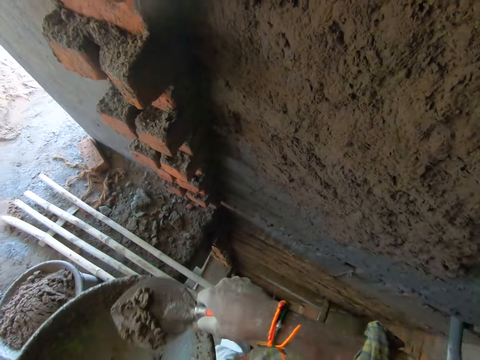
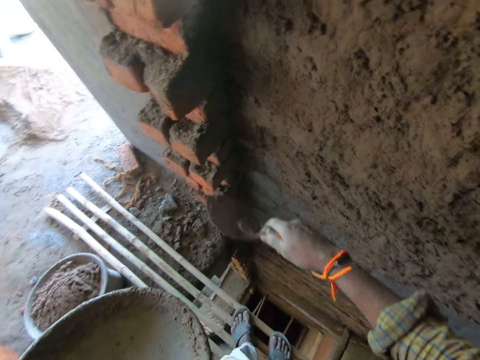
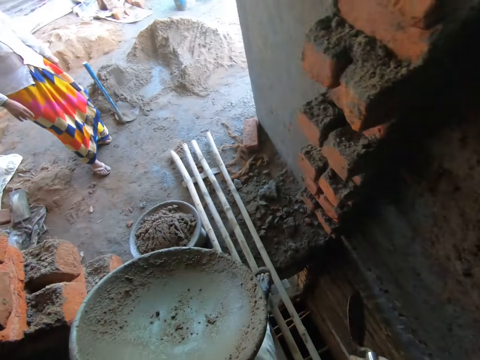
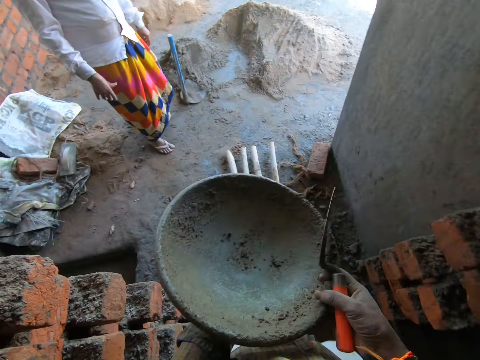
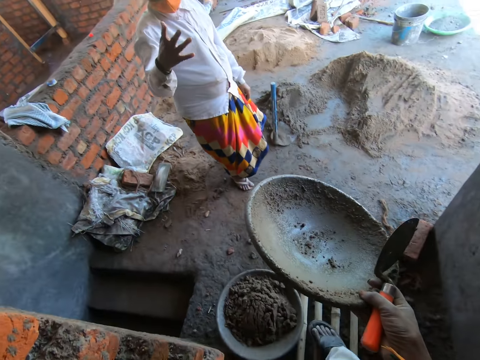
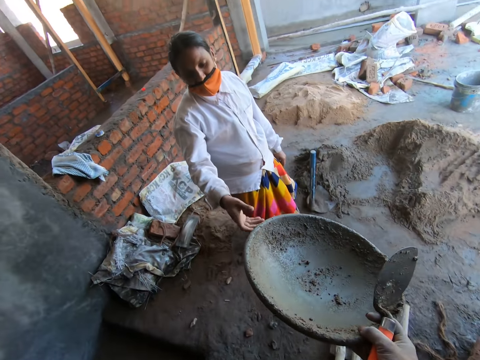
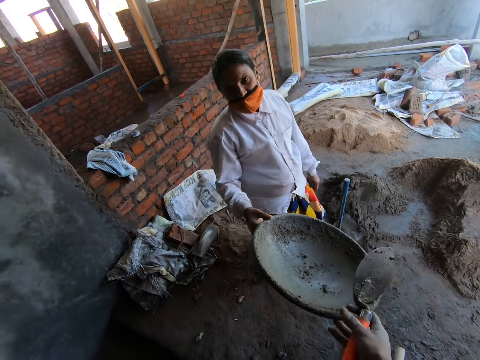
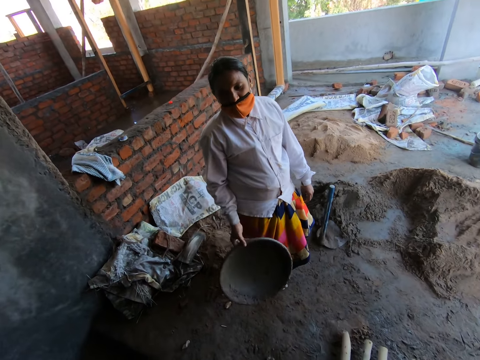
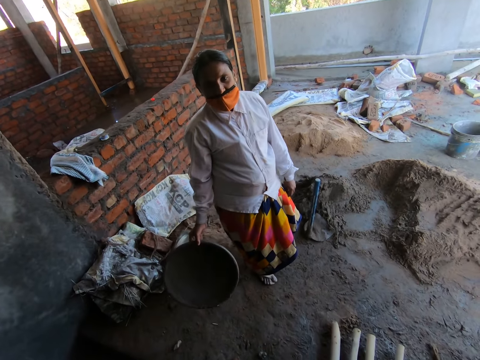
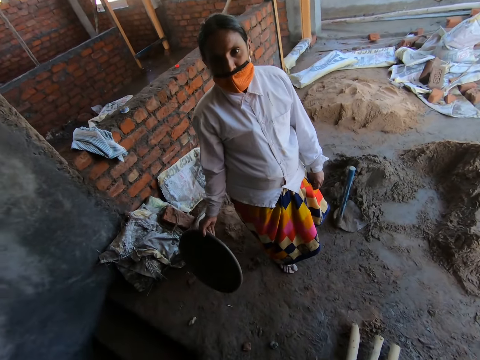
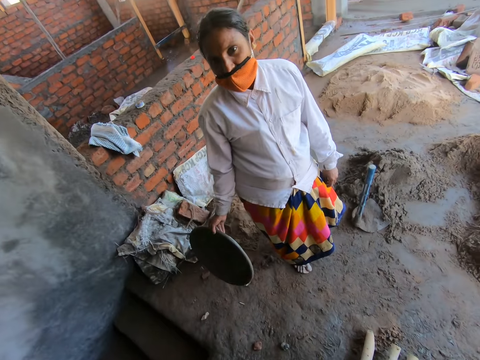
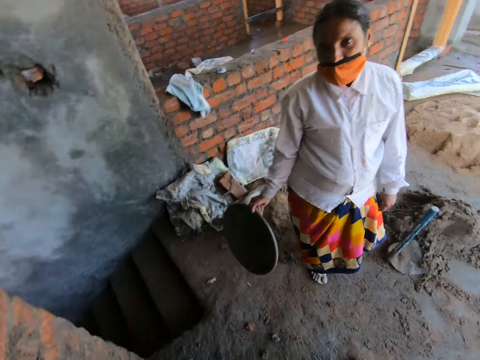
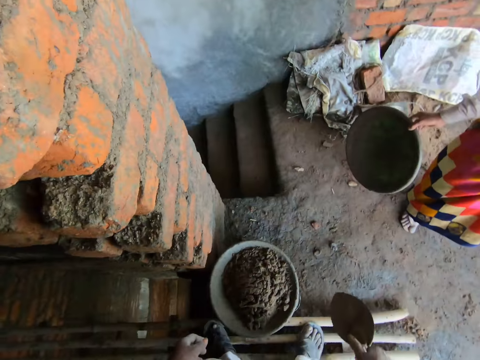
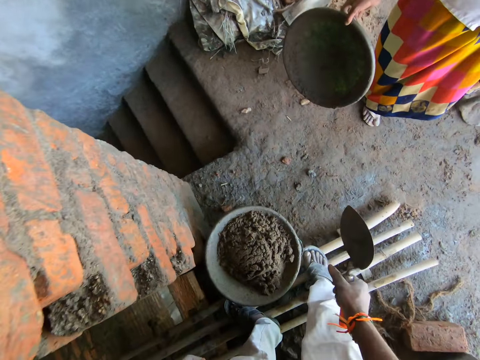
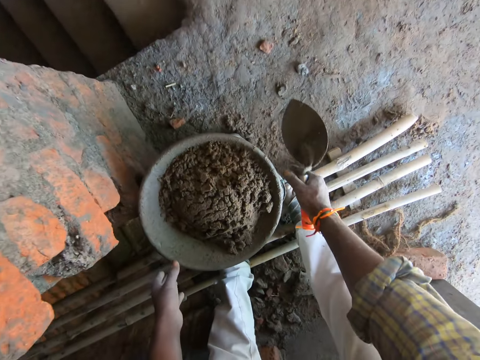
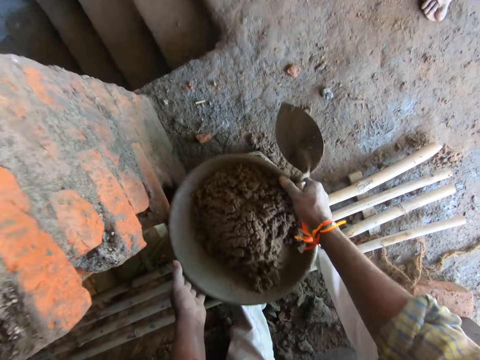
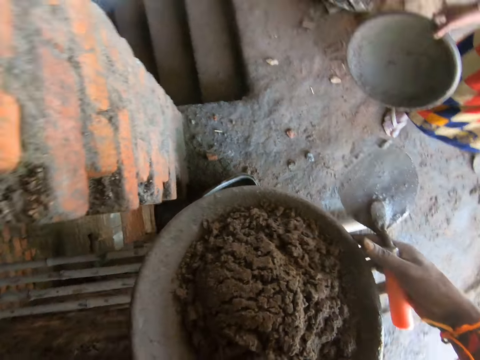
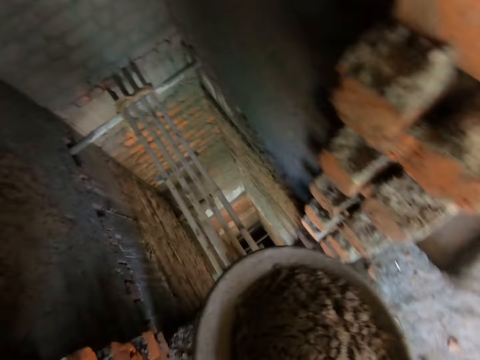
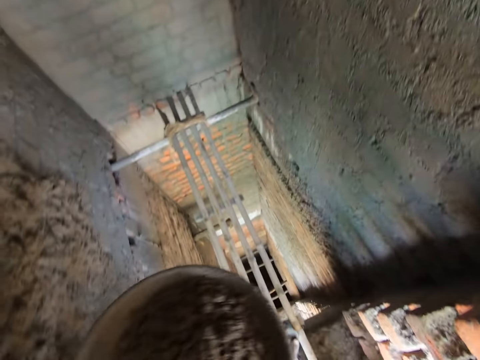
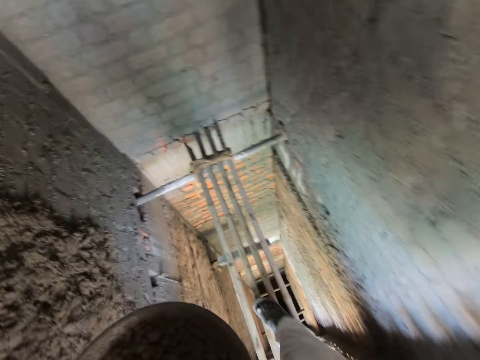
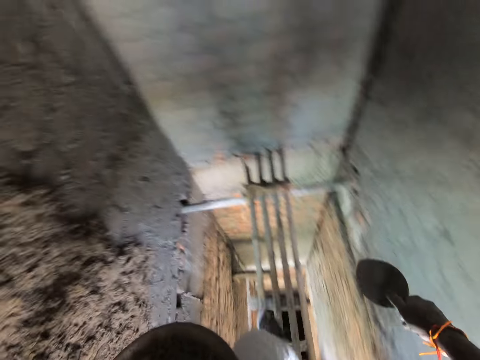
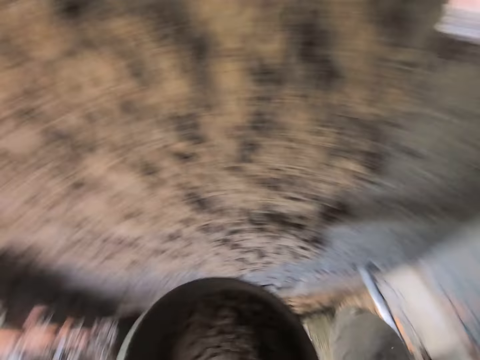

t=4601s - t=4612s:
The camera wearer applies the concrete on the wall with the trowel in his right hand. He passes the mortar pan to his right hand and gives the mortar pan to the woman. The woman converses with the camera wearer. The woman collects the mortar pan from the camera wearer with her right hand. The camera wearer picks up a head pan of mortar from the floor with both hands. He walks around.

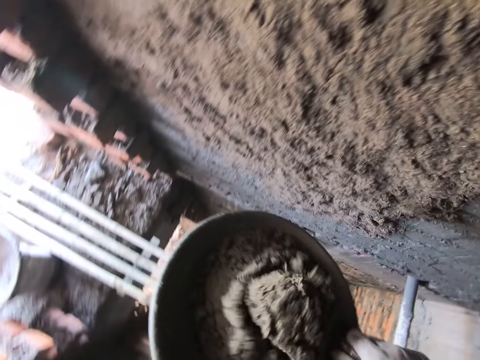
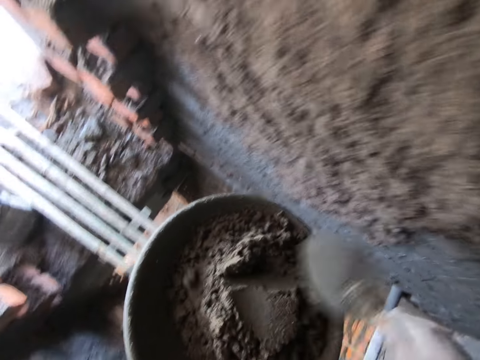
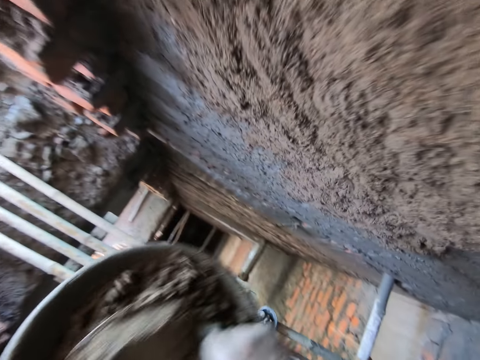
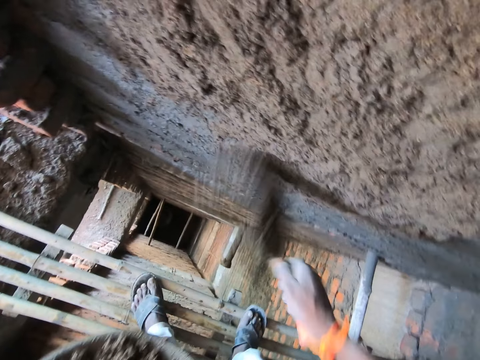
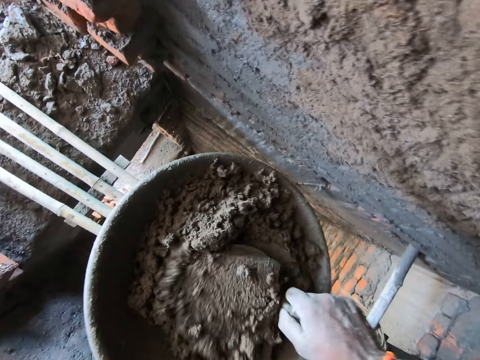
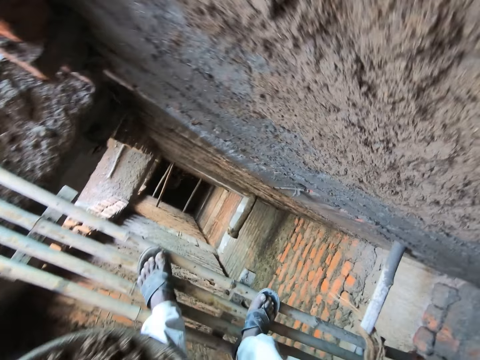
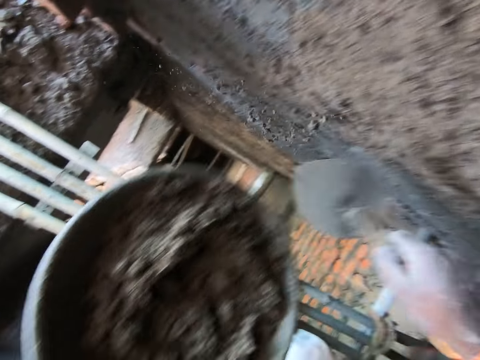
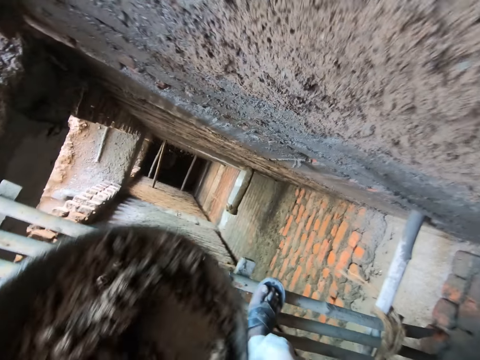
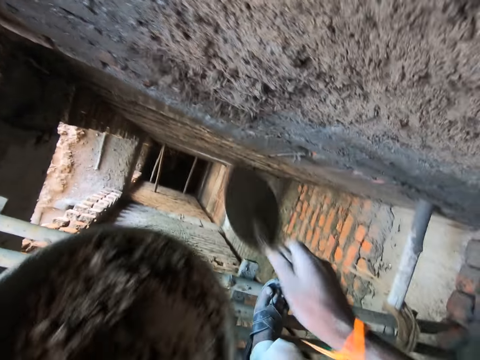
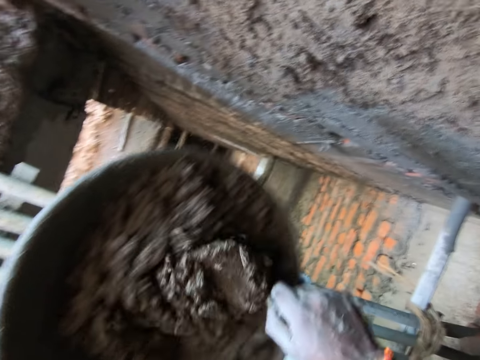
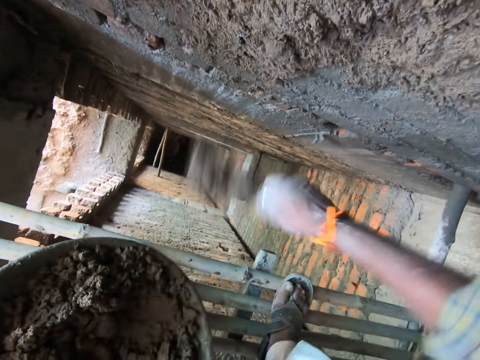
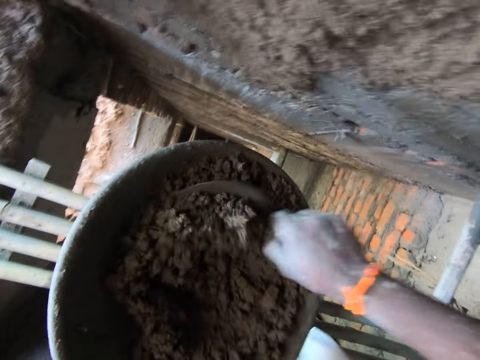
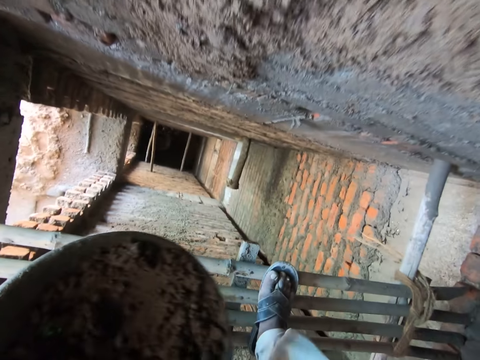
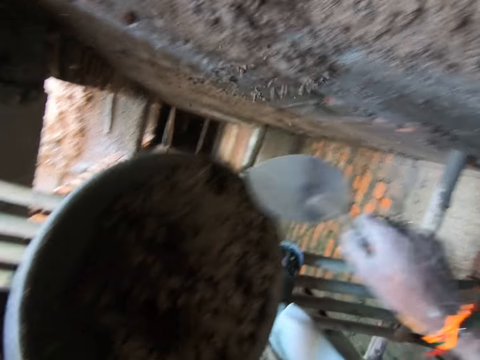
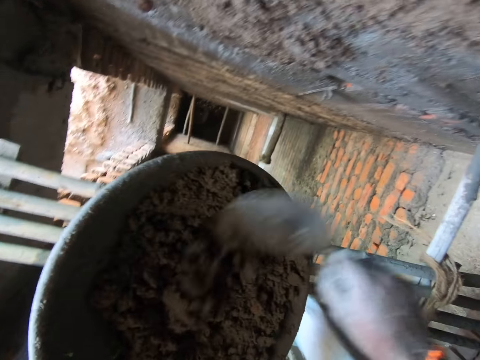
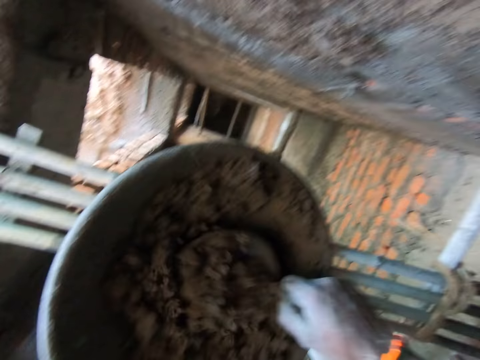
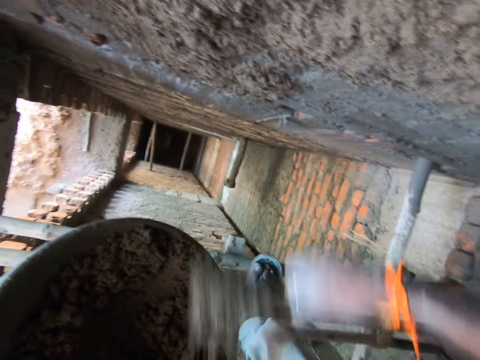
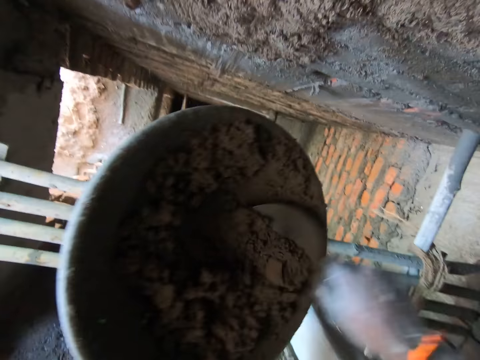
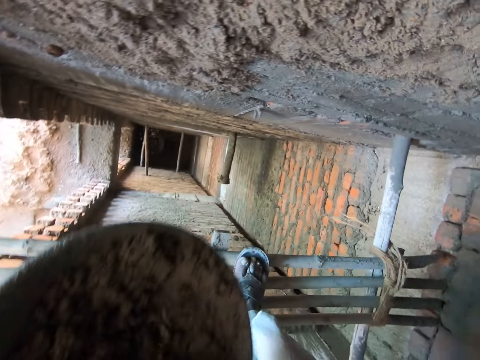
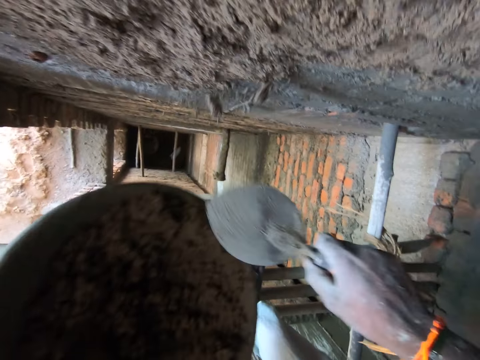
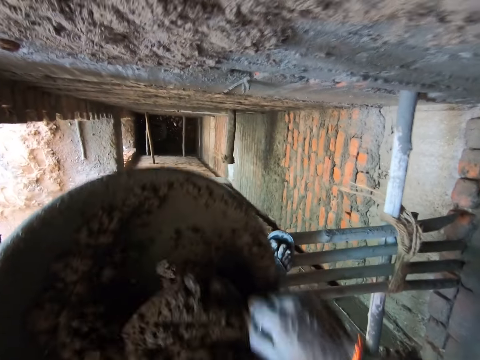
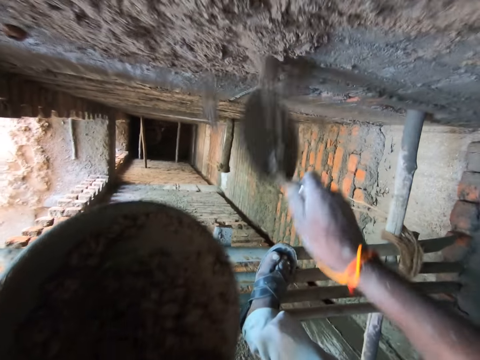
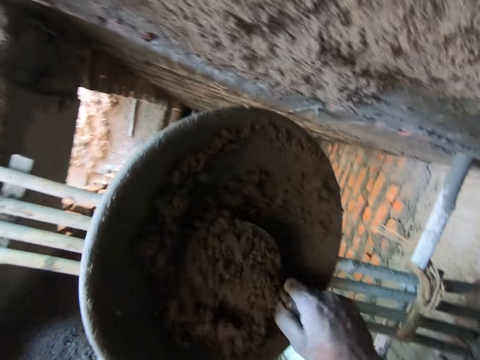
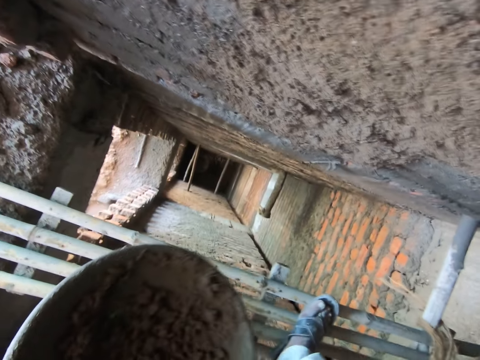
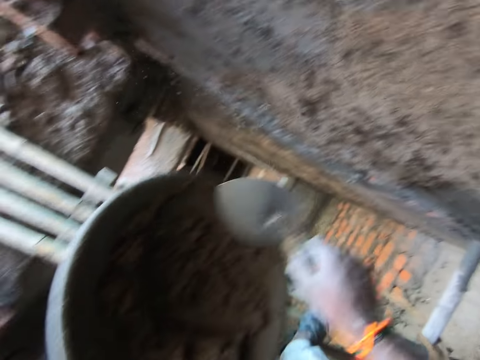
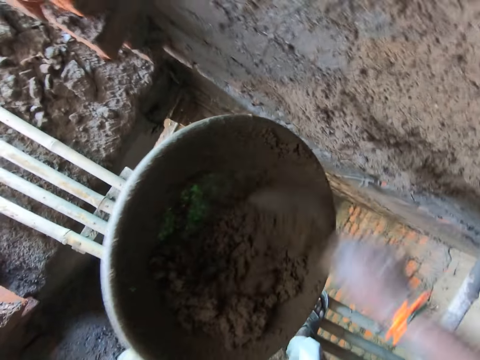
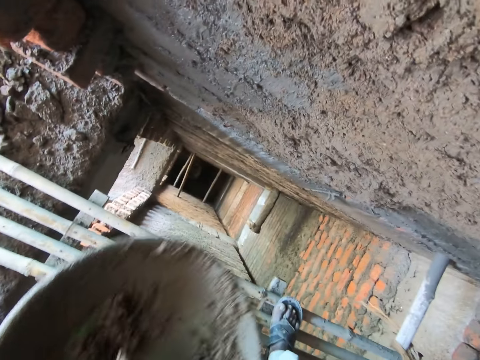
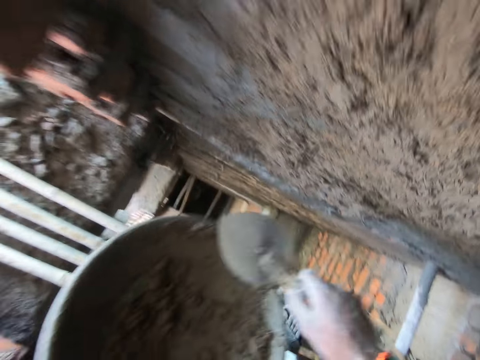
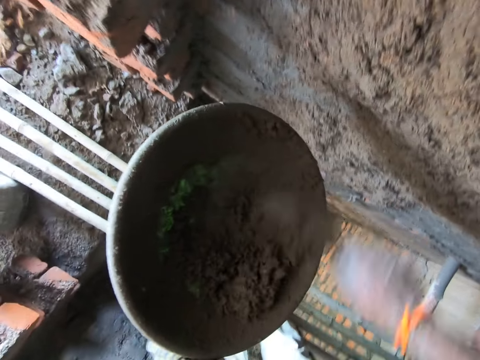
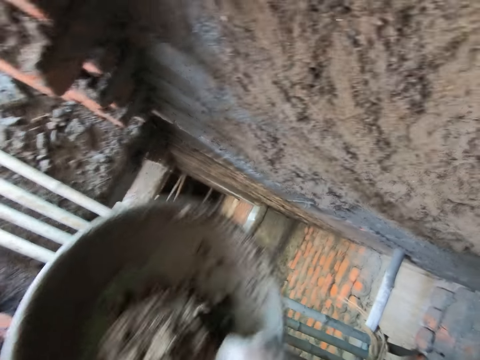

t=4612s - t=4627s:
The camera wearer mixes the mortar in the head pan with the trowel in his right hand. He scoops the mortar from the head pan with the trowel in his right hand. He throws the mortar on the wall of the building with the trowel in his right hand and scoops the mortar from the head pan with the trowel in his right hand. He throws the mortar on the wall of the building with the trowel in his right hand and scoops the mortar from the head pan with the trowel in his right hand. He throws the mortar on the wall of the building with the trowel in his right hand and scoops the mortar from the head pan with the trowel in his right hand. He throws the mortar on the wall of the building with the trowel in his right hand and scoops the mortar from the head pan with the trowel in his right hand. He throws the mortar on the wall of the building with the trowel in his right hand and scoops the mortar from the head pan with the trowel in his right hand. He throws the mortar on the wall of the building with the trowel in his right hand and scoops the mortar from the head pan with the trowel in his right hand. He throws the mortar on the wall of the building with the trowel in his right hand and scoops the mortar from the head pan with the trowel in his right hand. He throws the mortar on the wall of the building with the trowel in his right hand and scoops the mortar from the head pan with the trowel in his right hand. He throws the mortar on the wall of the building with the trowel in his right hand and scoops the mortar from the head pan with the trowel in his right hand. He throws the mortar on the wall of the building with the trowel in his right hand and scoops the mortar from the head pan with the trowel in his right hand. He throws the mortar on the wall of the building with the trowel in his right hand and scoops the mortar from the head pan with the trowel in his right hand.
